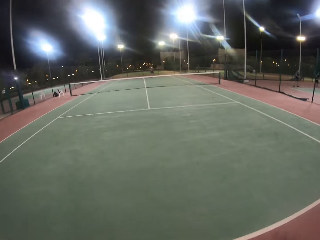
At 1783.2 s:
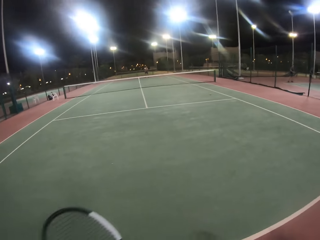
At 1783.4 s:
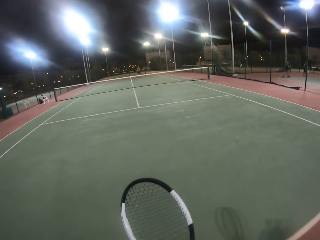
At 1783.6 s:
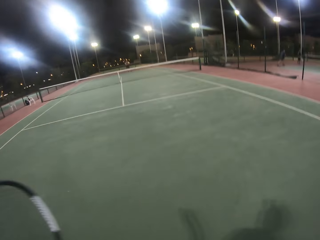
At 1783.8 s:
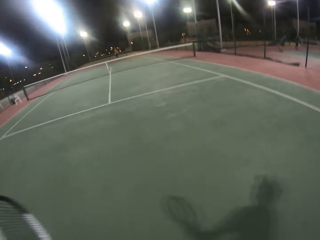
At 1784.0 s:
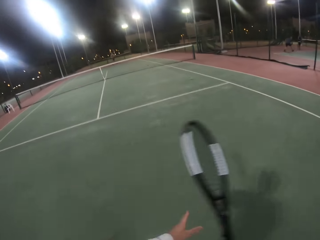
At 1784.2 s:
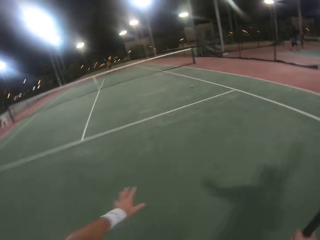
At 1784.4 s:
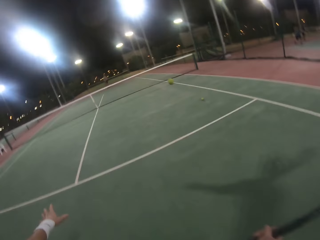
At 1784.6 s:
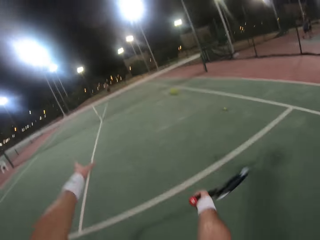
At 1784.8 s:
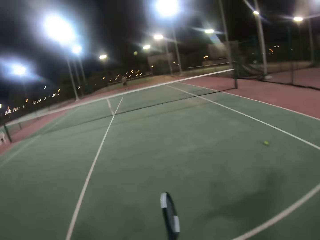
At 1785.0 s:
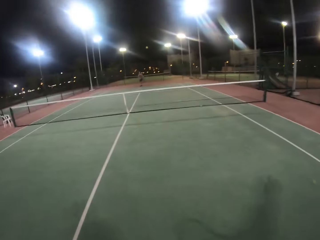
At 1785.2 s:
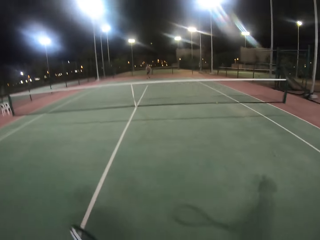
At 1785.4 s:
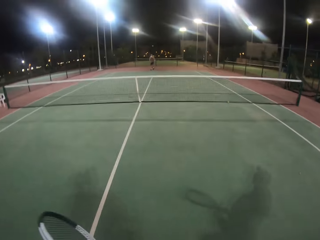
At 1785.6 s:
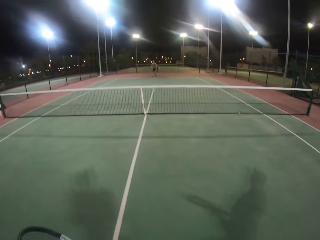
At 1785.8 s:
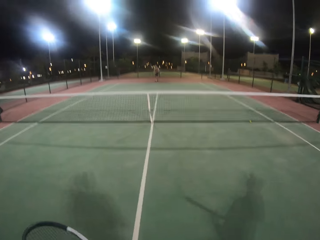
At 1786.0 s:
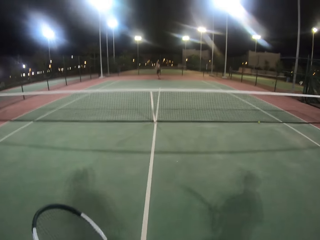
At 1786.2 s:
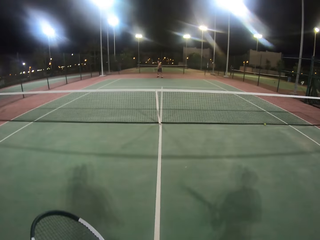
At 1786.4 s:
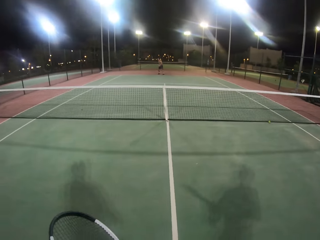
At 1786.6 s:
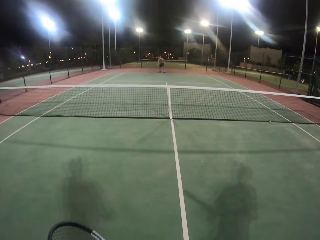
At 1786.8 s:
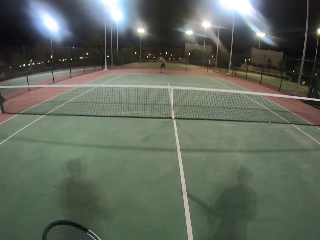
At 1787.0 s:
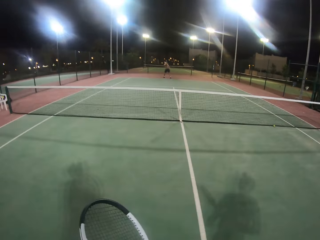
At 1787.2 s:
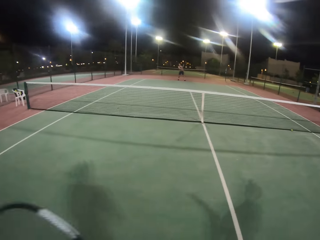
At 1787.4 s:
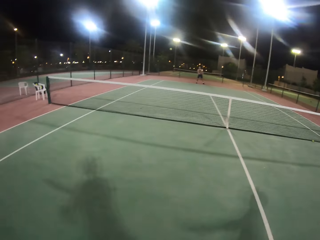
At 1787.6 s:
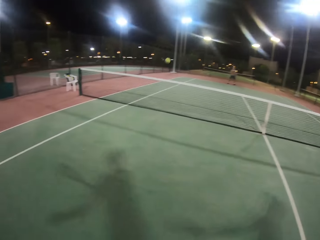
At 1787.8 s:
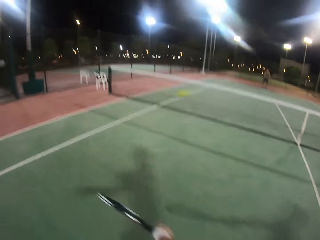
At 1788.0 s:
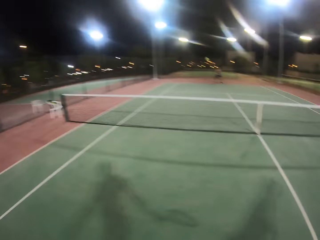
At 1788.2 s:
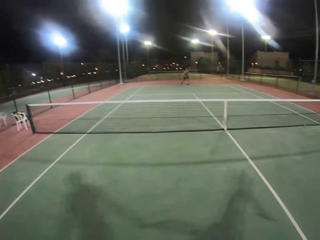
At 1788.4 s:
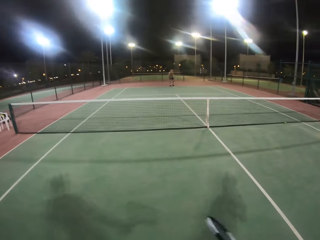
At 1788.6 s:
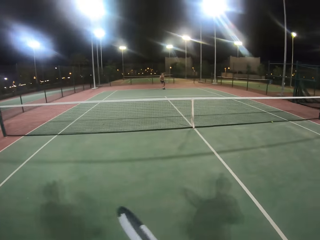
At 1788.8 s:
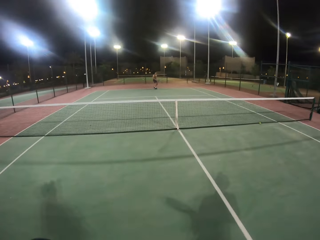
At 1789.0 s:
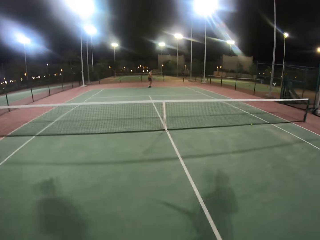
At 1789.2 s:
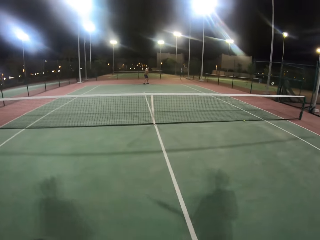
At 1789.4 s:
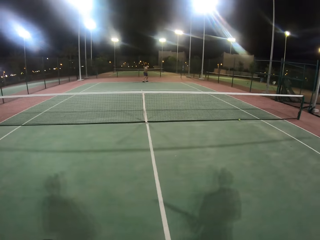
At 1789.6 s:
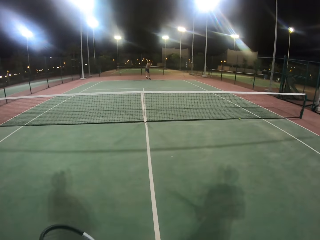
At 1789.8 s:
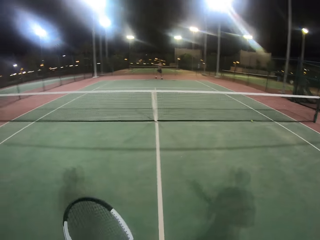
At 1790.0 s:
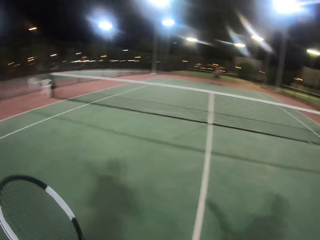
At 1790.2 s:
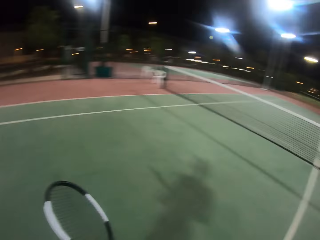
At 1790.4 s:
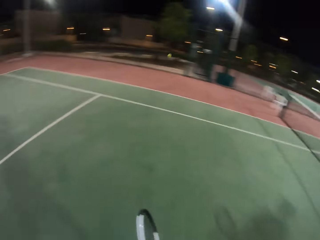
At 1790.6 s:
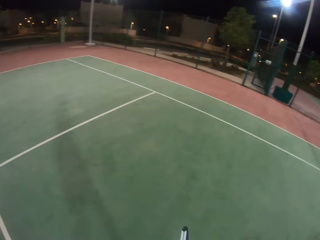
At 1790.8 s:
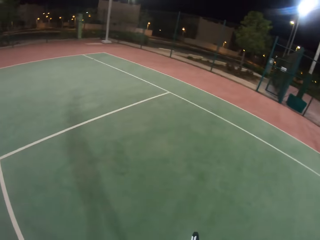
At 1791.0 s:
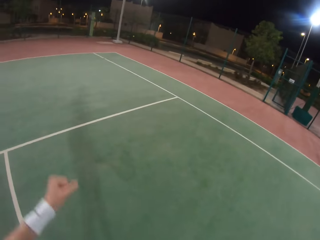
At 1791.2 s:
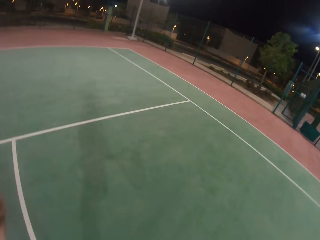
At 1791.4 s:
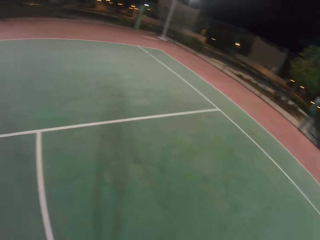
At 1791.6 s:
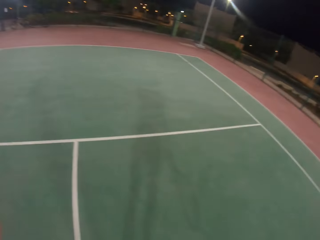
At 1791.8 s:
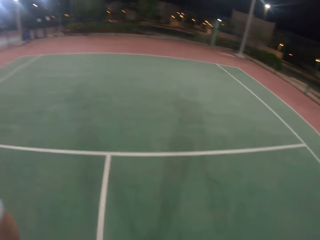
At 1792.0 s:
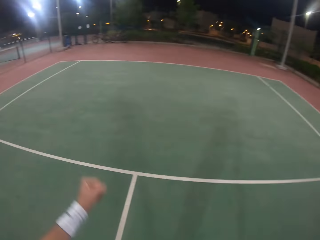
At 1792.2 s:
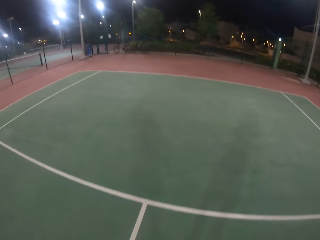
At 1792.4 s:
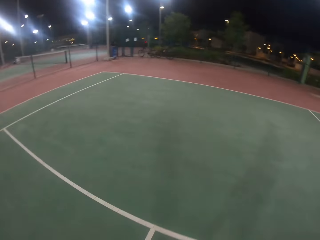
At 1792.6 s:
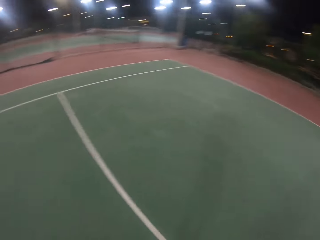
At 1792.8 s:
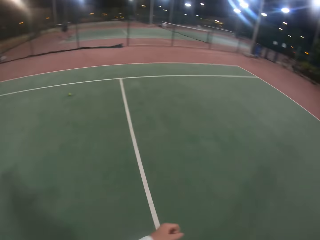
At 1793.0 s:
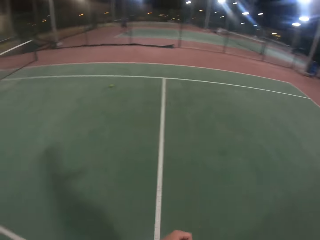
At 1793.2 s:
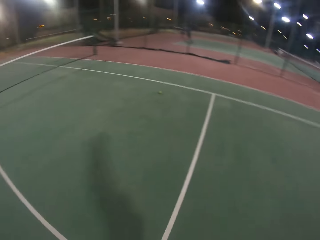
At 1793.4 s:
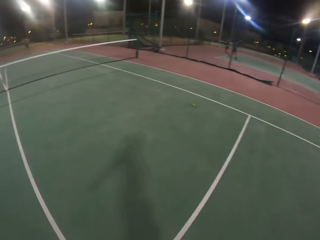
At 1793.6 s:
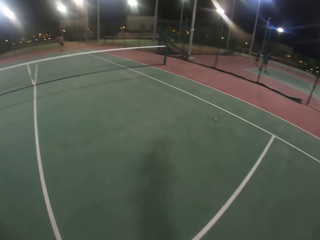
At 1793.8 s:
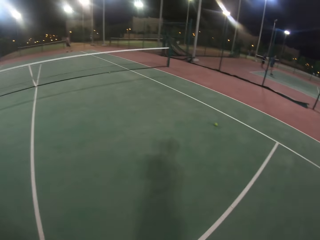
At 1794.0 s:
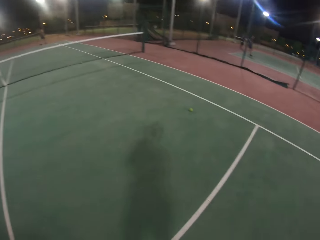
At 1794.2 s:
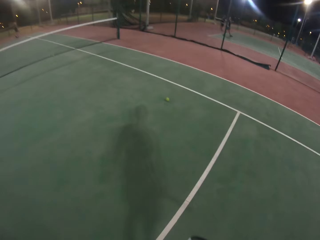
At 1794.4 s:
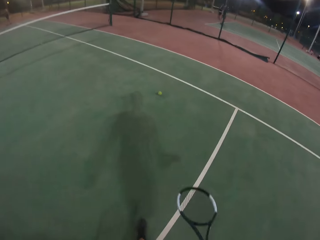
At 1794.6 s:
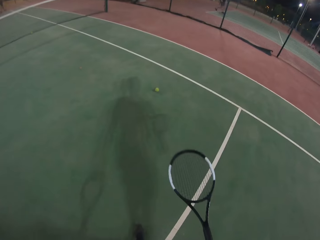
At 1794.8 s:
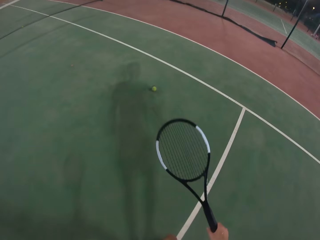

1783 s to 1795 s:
The man hits the ball with the badminton racket. The camera wearer hits the ball with the badminton racket and walks in the badminton court. The man hits the ball with the badminton racket. The camera wearer hits the ball with the badminton racket. The man hits the ball with the badminton racket. The camera wearer looks around the badminton court and walks around.

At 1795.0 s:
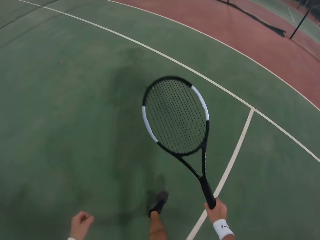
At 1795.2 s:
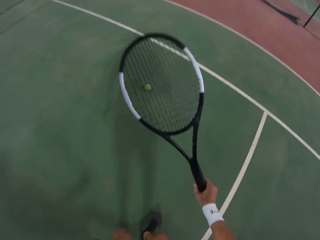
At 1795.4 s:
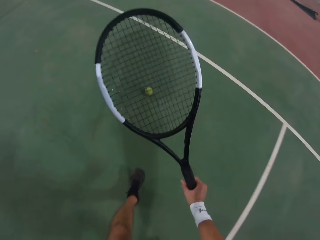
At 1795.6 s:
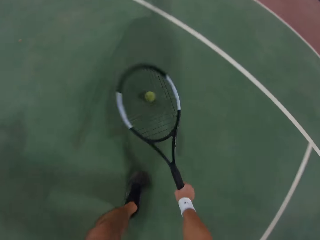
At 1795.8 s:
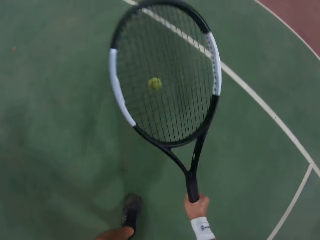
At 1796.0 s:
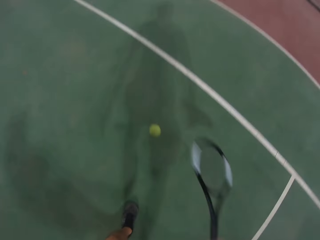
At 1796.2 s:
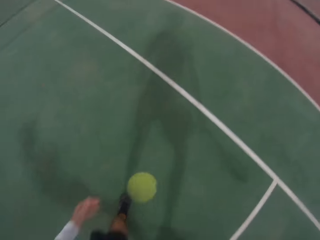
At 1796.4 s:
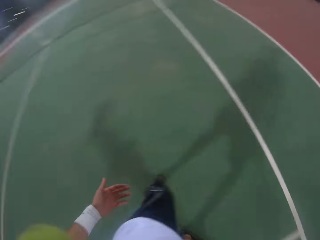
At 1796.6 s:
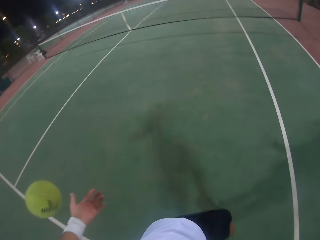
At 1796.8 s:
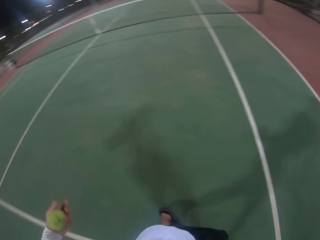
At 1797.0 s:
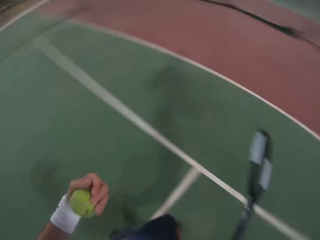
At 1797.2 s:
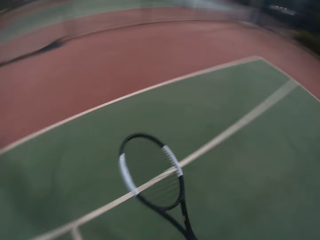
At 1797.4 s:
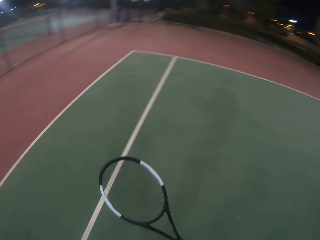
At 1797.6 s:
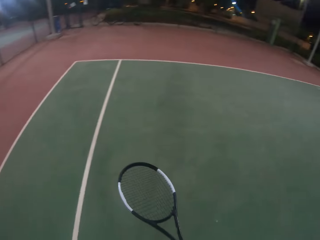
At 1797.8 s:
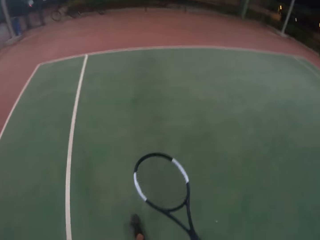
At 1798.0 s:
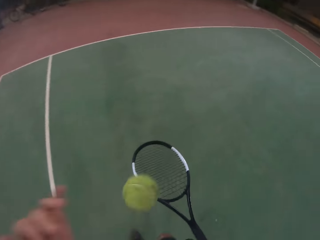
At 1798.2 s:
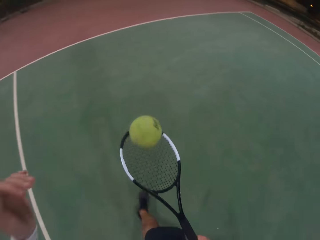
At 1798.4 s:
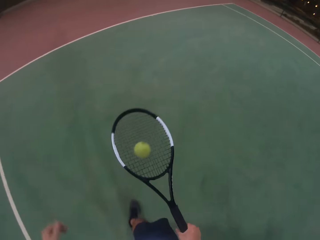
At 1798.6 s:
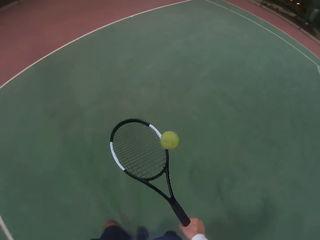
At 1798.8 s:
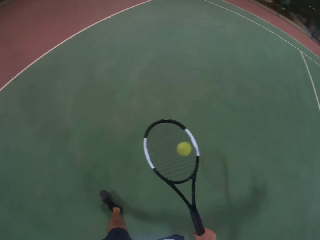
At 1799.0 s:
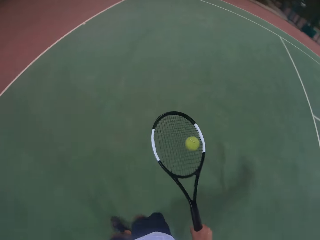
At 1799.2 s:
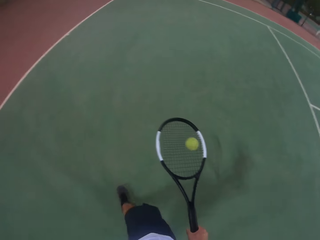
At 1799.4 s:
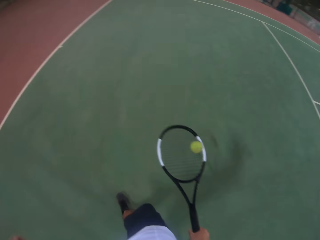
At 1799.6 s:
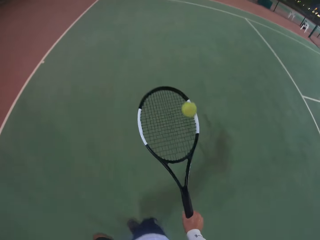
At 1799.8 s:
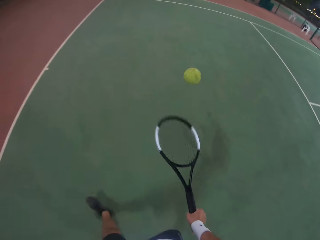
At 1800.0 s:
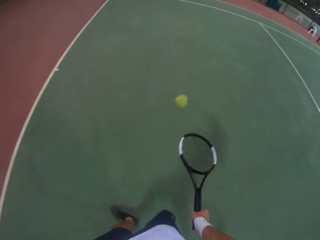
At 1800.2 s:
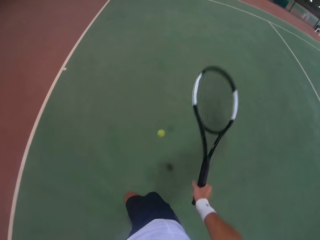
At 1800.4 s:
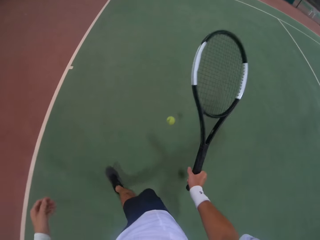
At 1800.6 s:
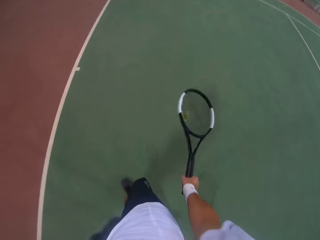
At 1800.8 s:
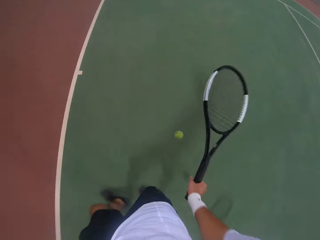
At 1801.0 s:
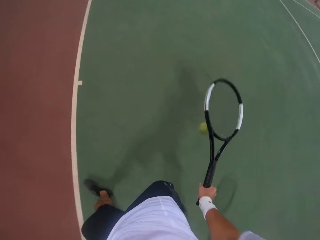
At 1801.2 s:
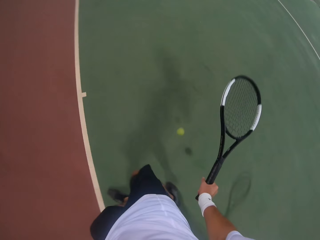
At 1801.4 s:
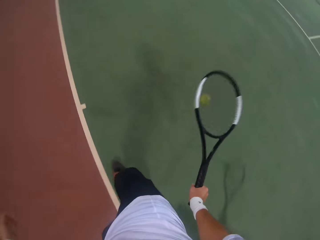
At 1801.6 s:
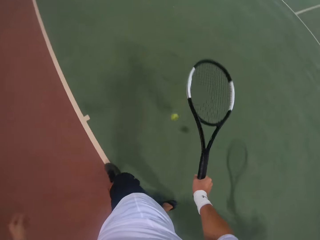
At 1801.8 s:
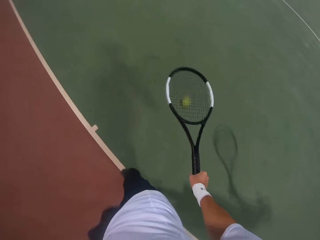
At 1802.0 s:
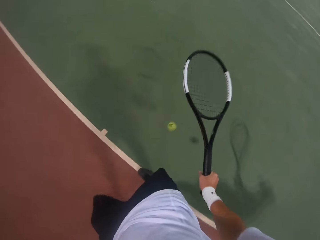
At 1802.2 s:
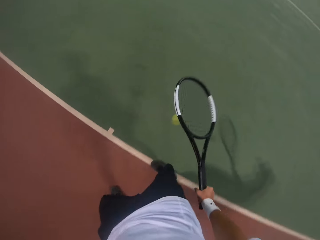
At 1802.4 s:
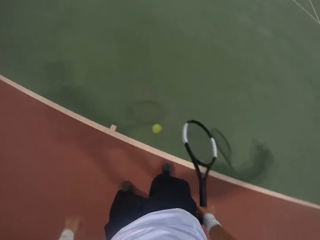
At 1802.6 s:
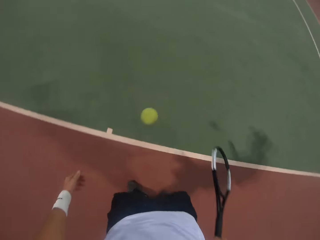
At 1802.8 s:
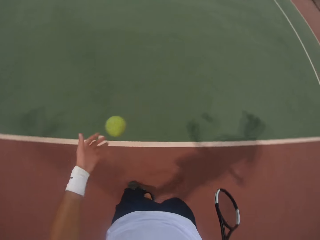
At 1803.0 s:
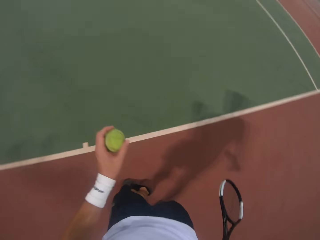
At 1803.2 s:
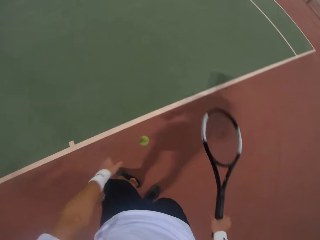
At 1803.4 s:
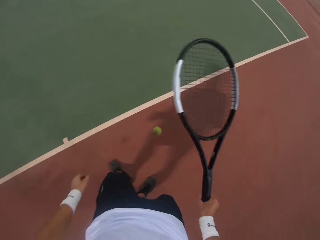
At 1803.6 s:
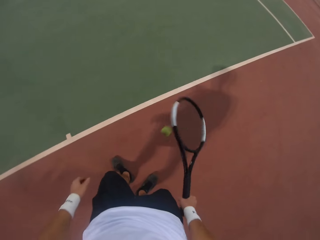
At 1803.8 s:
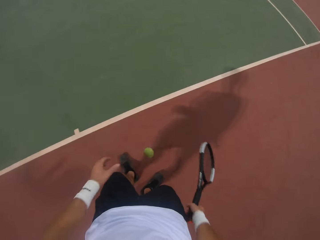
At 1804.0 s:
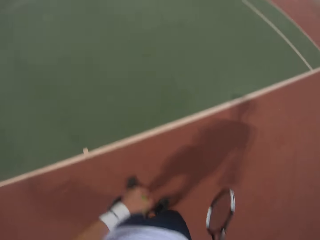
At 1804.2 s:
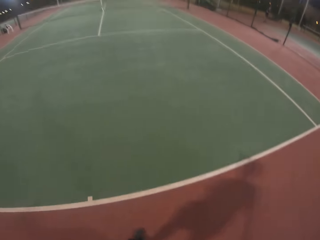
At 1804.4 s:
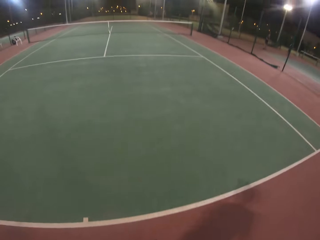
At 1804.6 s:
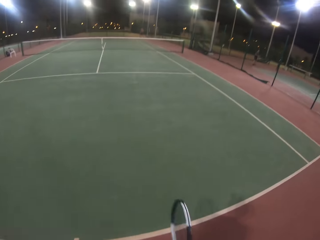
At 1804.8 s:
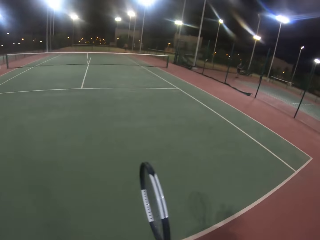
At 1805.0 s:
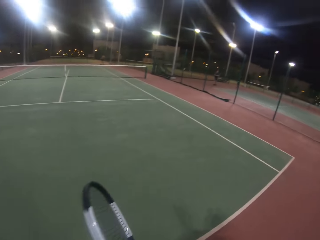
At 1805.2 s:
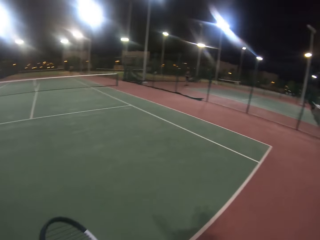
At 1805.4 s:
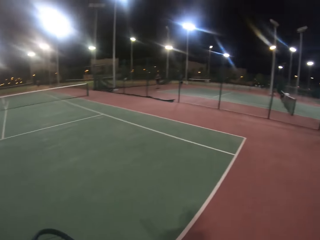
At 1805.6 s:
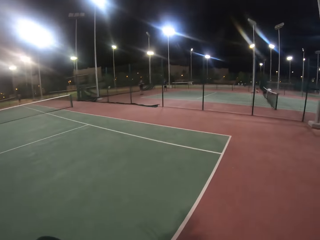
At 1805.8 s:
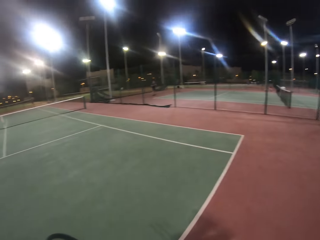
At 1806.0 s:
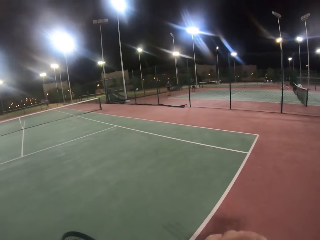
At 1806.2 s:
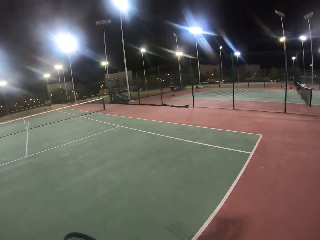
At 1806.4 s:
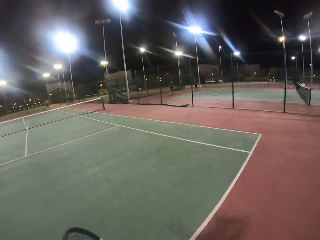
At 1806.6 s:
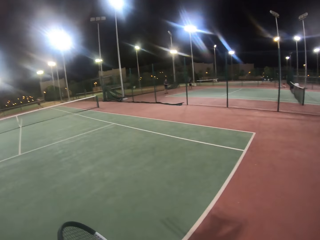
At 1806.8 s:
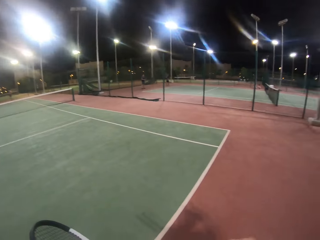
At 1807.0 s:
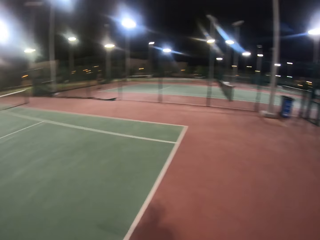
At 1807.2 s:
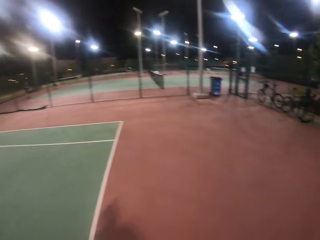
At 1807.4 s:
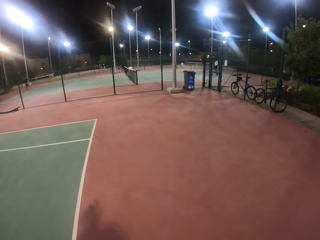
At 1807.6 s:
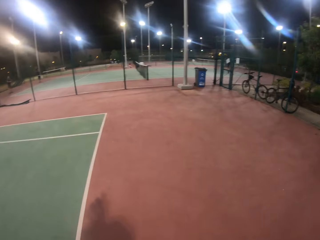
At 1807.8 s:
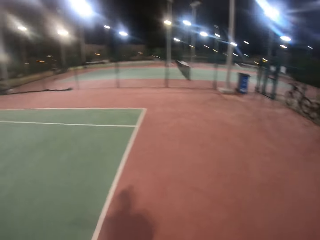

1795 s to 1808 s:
The camera wearer picks up the ball. They bounce the ball with the badminton racket. They hold the ball. They catch the ball. They throw the ball to the racket. They bounce the ball with the badminton racket. They catch the ball. They bounce the ball with the badminton racket. They look around the badminton court.
